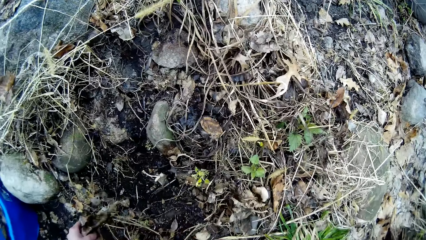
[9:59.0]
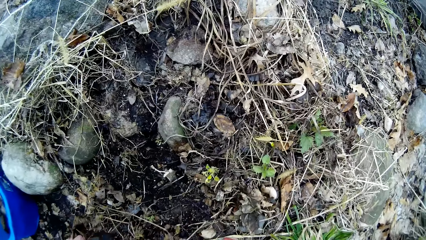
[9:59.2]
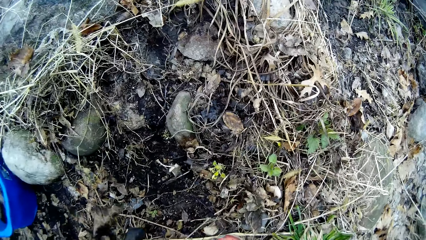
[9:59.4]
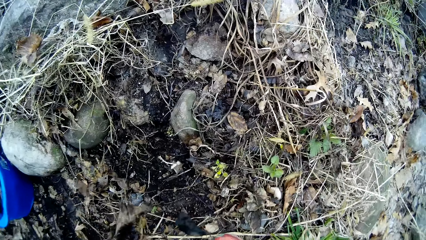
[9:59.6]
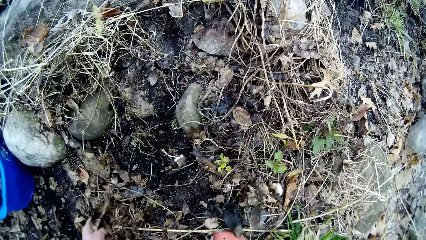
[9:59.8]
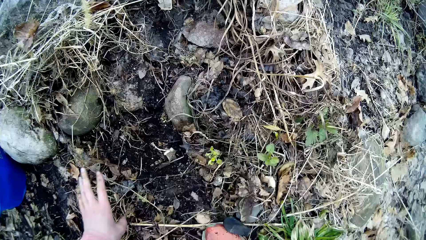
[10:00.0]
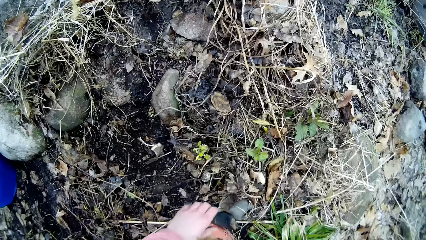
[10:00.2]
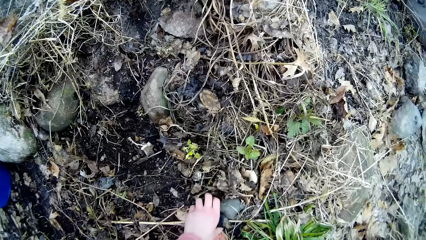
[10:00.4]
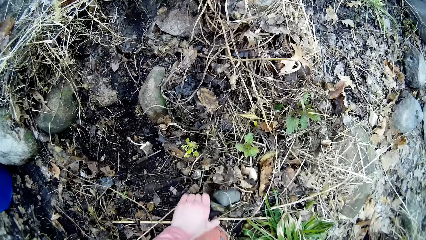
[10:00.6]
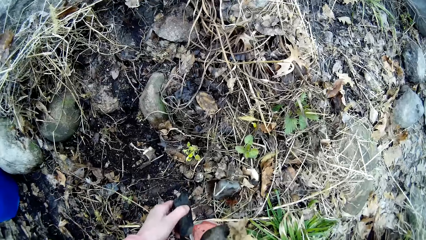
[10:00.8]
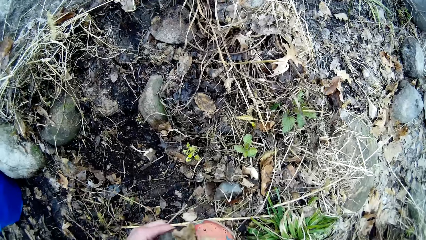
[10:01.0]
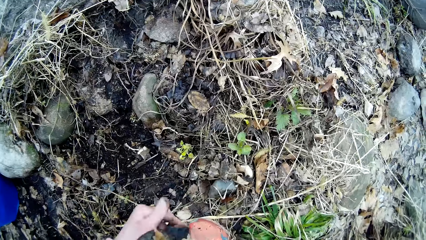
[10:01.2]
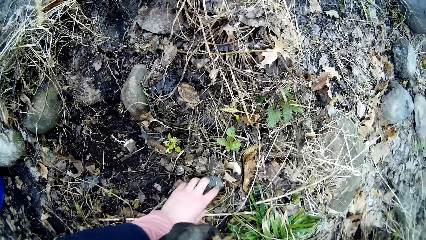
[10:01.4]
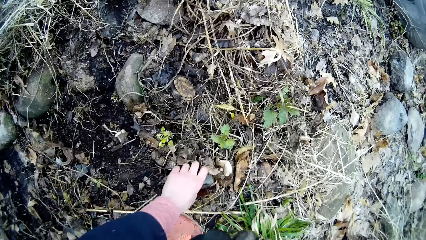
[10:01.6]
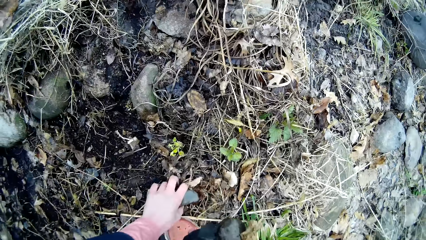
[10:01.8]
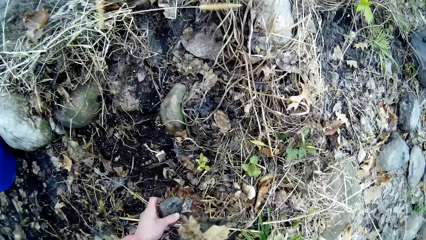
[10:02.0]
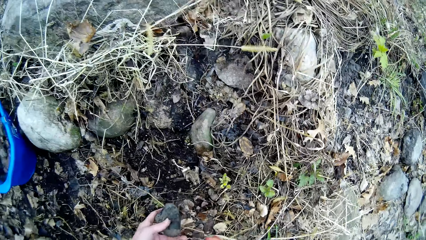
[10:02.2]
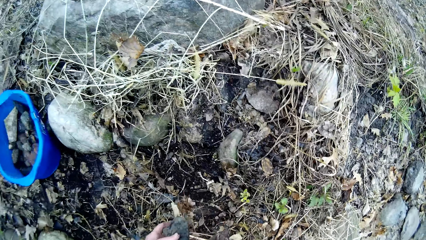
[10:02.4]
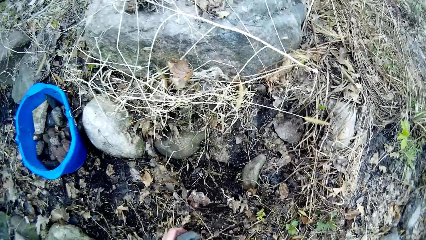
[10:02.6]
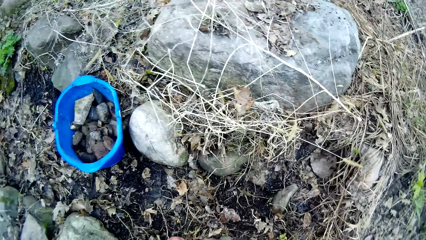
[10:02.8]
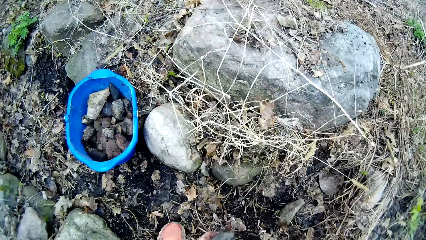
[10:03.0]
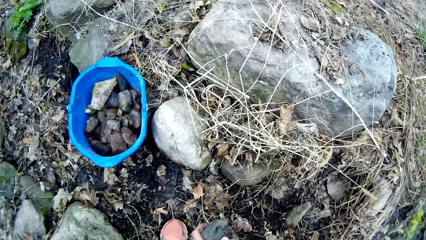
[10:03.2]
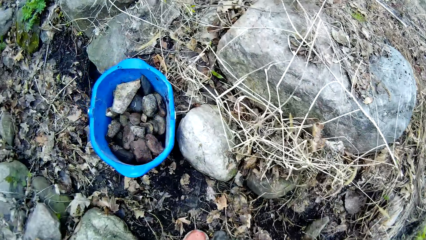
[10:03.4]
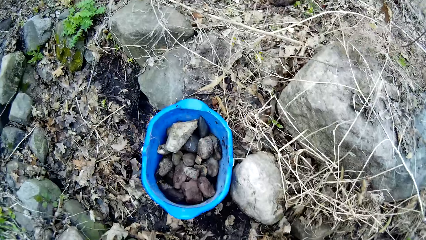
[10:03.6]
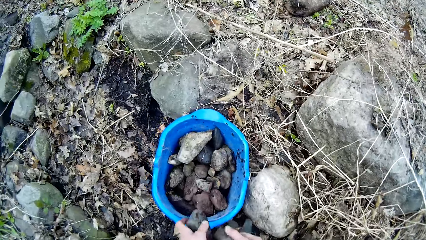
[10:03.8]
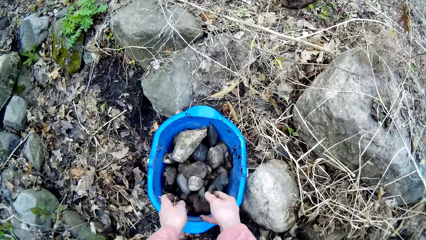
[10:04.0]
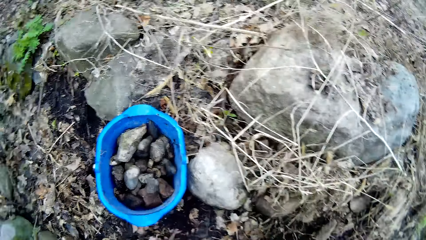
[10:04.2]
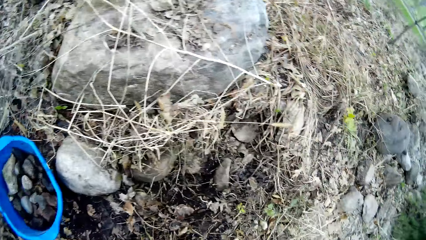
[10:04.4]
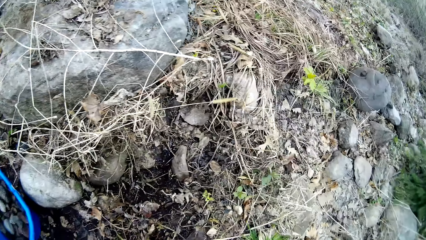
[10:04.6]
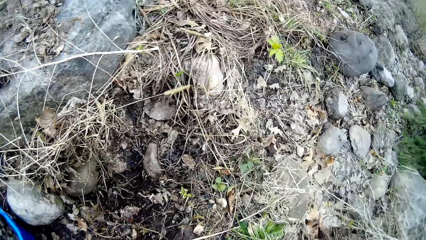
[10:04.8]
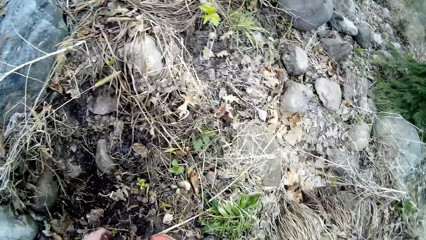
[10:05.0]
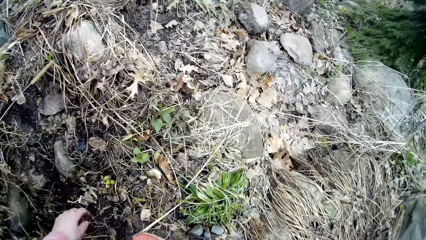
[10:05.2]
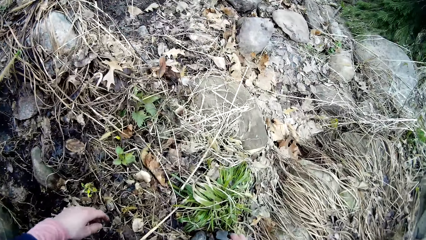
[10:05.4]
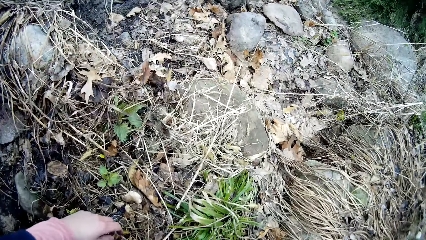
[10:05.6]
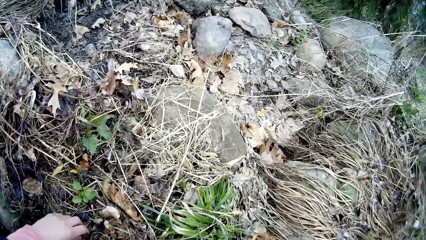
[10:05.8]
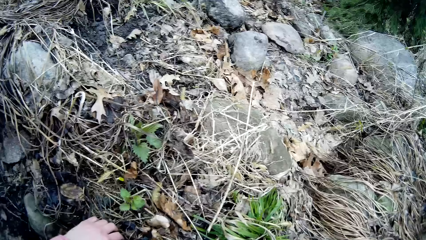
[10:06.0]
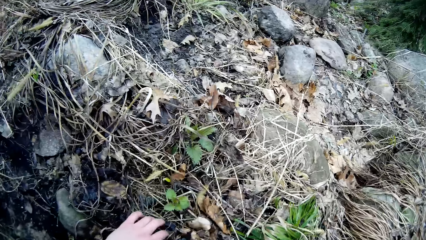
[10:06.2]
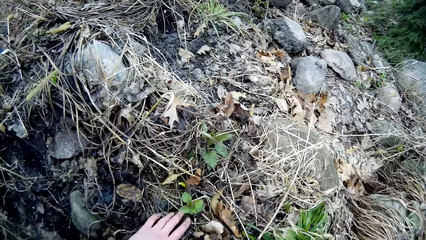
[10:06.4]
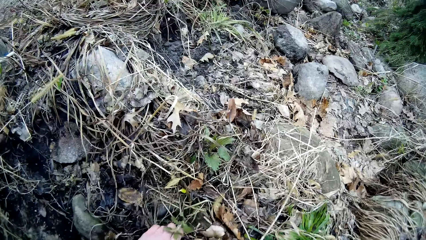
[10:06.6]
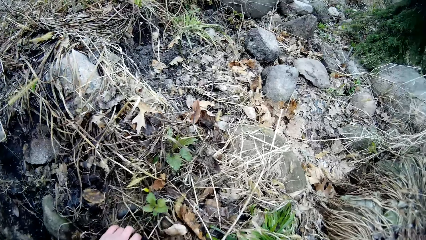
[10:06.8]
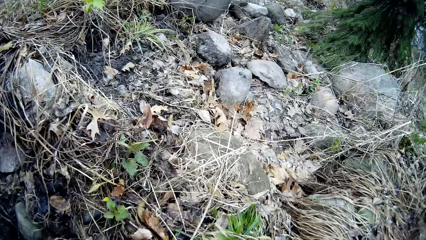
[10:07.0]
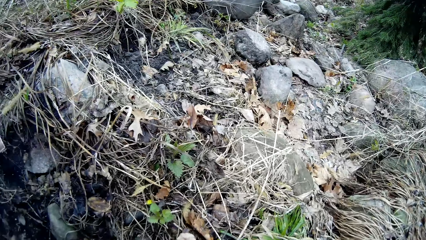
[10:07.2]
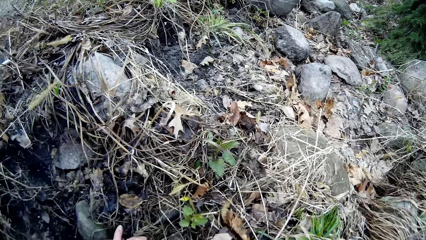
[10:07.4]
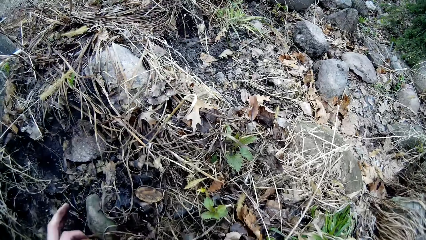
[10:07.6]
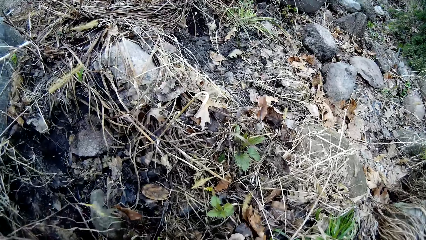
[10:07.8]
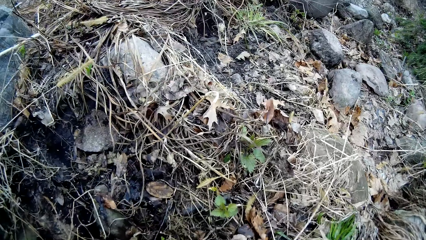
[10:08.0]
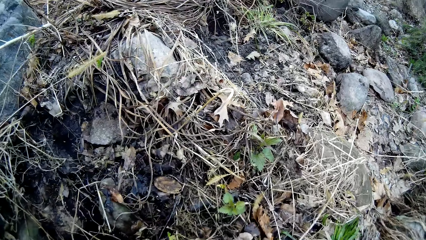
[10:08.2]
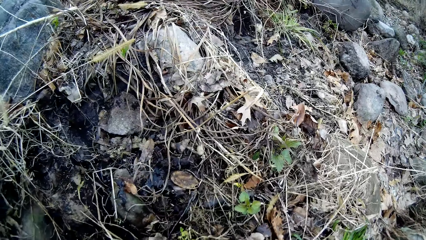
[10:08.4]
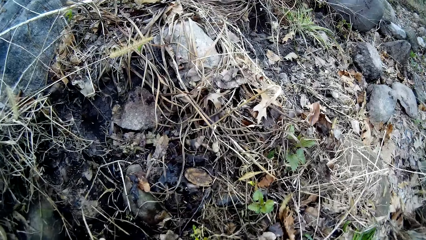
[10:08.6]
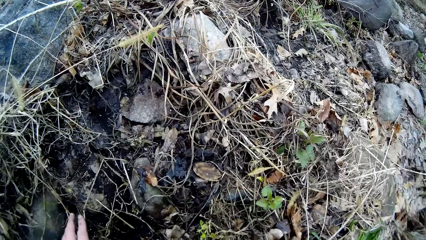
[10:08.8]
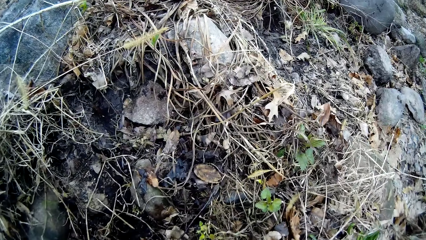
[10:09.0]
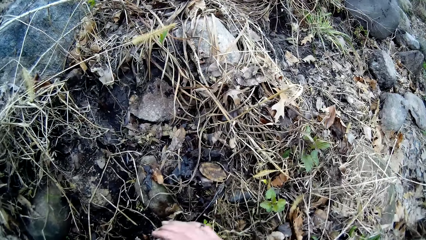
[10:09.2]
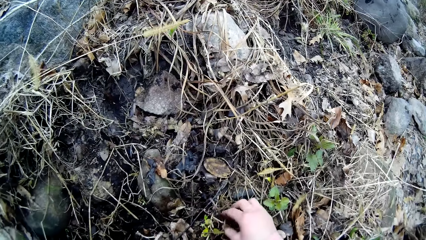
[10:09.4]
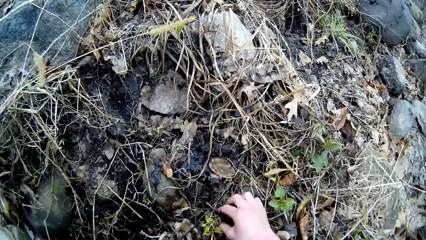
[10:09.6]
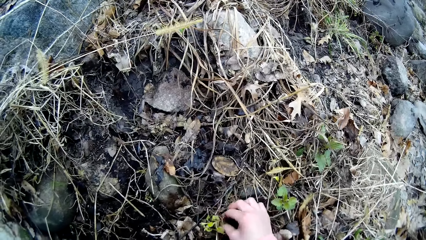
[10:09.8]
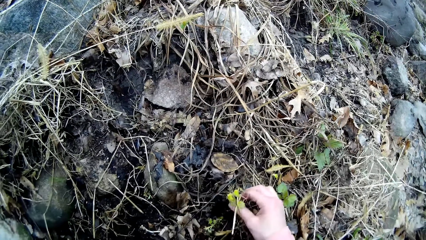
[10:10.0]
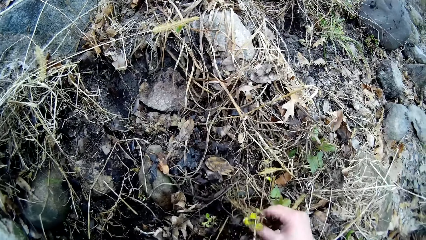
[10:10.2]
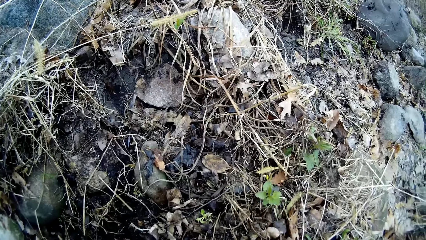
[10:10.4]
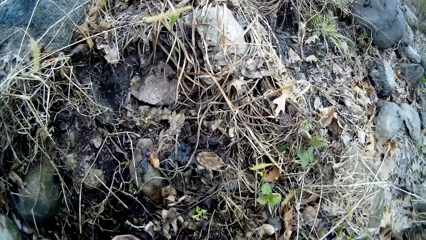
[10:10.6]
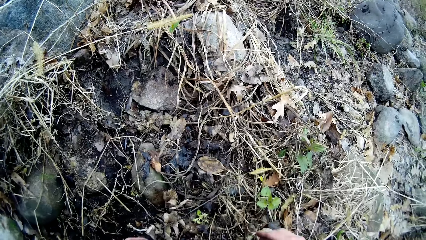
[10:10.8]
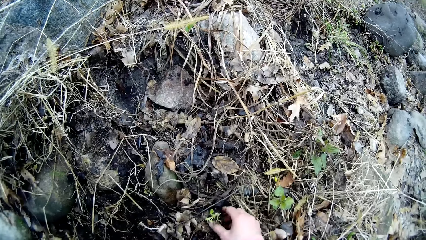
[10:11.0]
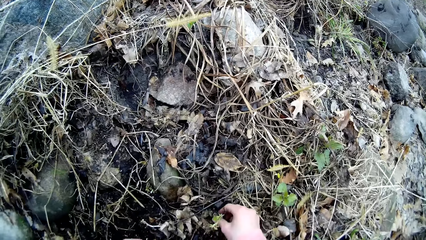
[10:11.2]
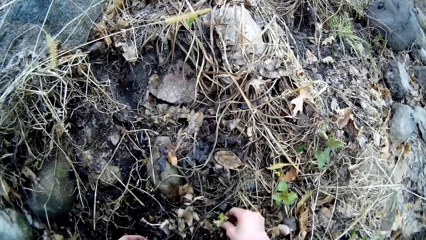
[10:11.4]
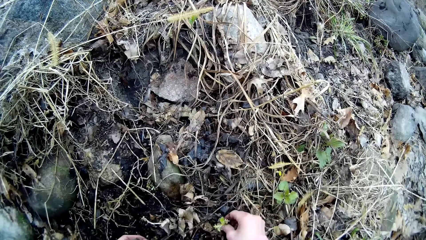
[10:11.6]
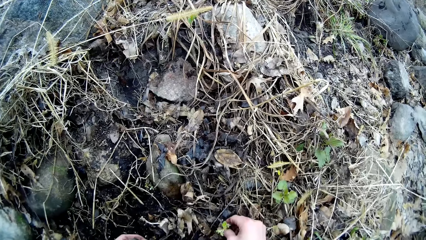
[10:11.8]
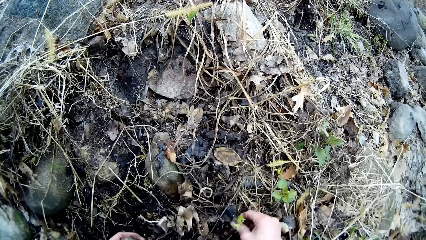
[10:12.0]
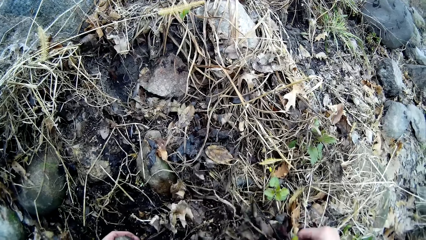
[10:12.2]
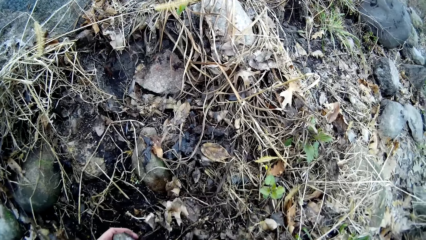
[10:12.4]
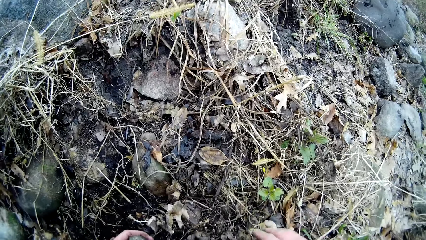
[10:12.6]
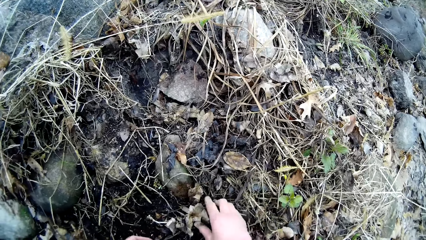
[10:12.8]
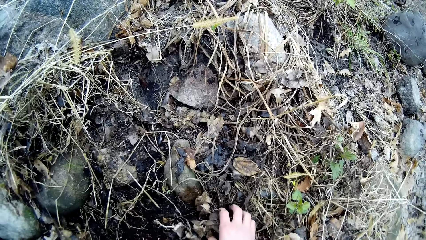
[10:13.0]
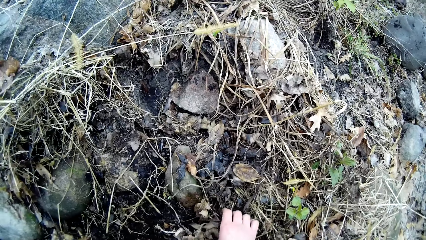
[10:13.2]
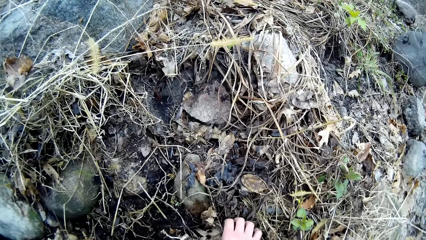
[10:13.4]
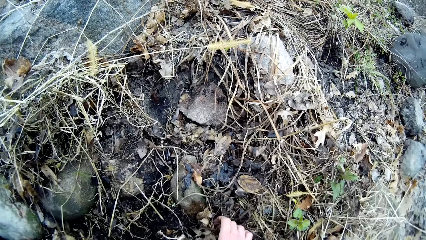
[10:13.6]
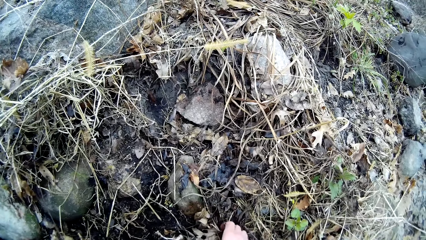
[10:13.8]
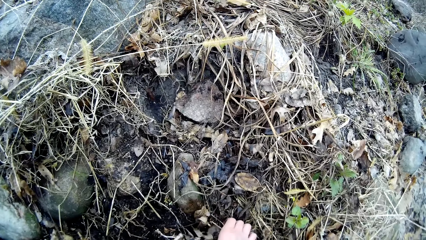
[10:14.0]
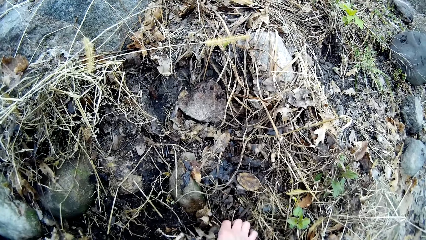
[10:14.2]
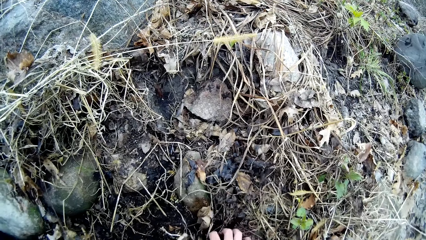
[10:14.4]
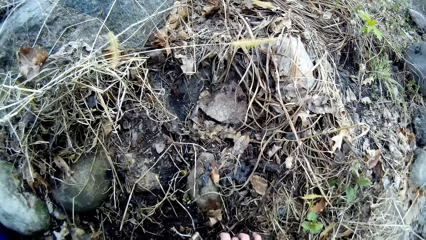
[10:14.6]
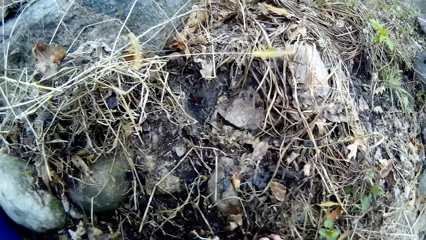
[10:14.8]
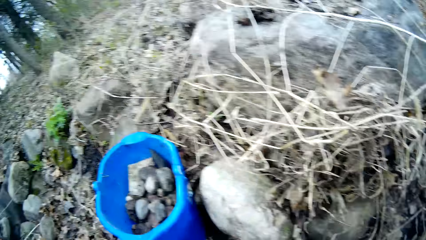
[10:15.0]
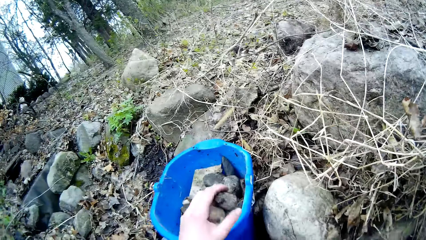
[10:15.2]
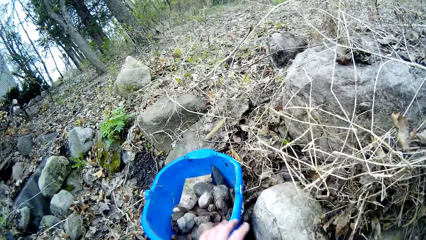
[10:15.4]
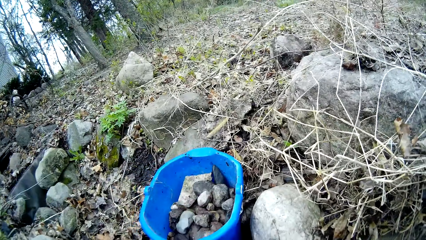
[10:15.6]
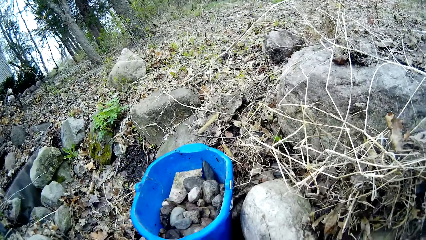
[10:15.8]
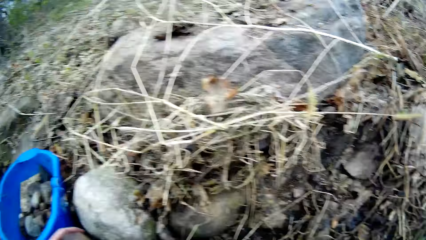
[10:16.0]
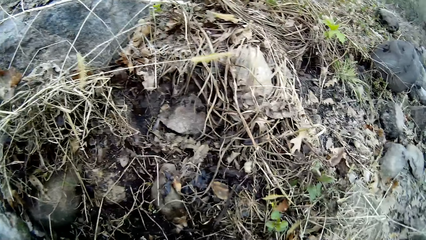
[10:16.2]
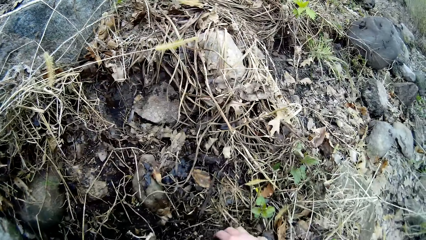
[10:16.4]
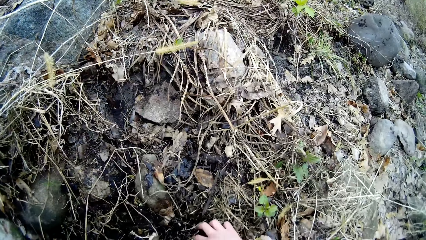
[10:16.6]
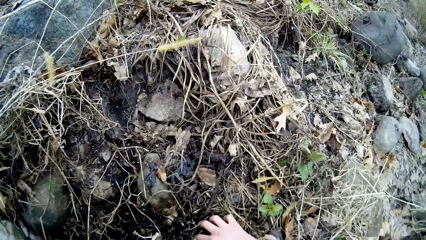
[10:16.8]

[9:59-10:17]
The camera wearer drops the dirt. She picks up a stone from the ground with her left hand. She puts the stone in her left hand into her right hand. She picks up a stone from the ground with her left hand. She lifts the stone. She moves both hands. She throws the stones into the bucket with both hands. She pulls back both hands. She looks at the ground. She moves a dried plant with her left hand. She touches the dirt. She uproots a flower from the ground with her right hand. She touches the dirt. She uproots a plant from the ground with her right hand. She touches the dirt on the ground. She picks up a stone from the ground with her right hand. She throws the stones into the bucket with her left hand. She looks around.
